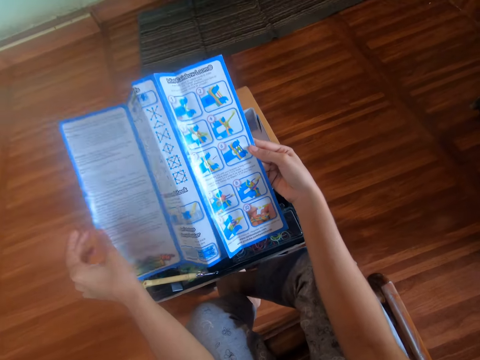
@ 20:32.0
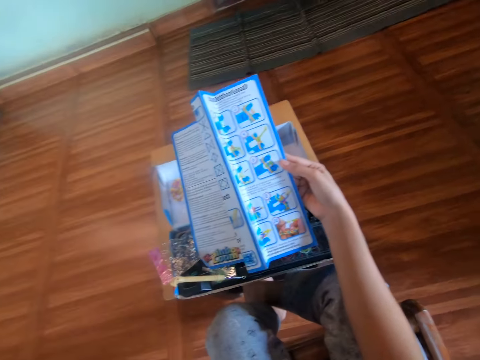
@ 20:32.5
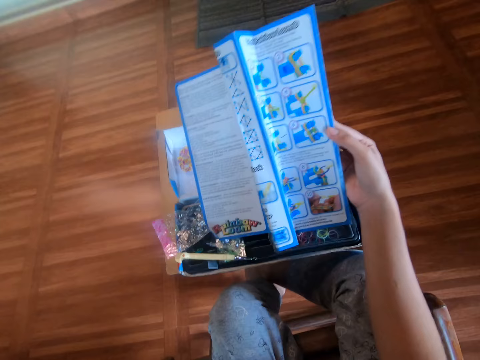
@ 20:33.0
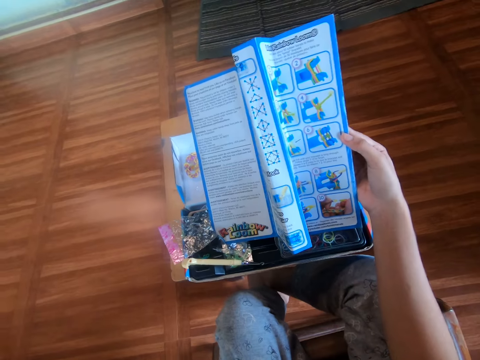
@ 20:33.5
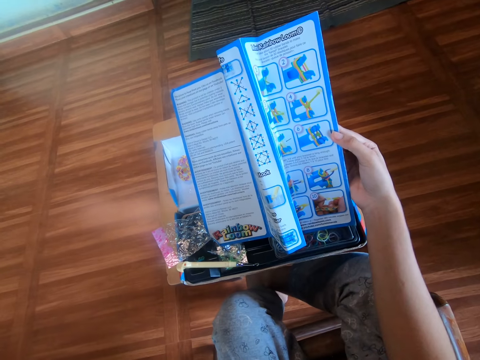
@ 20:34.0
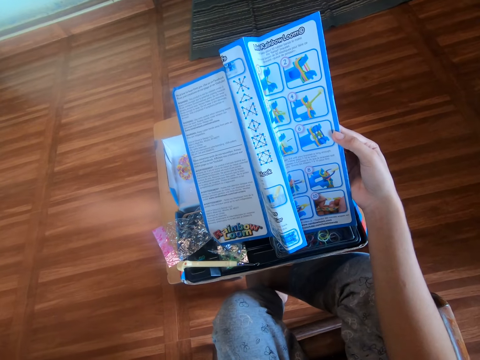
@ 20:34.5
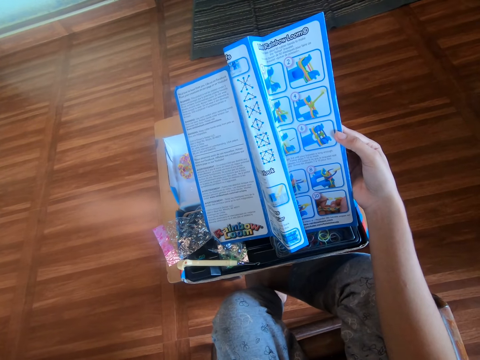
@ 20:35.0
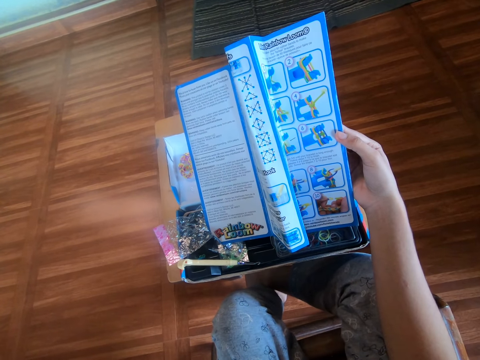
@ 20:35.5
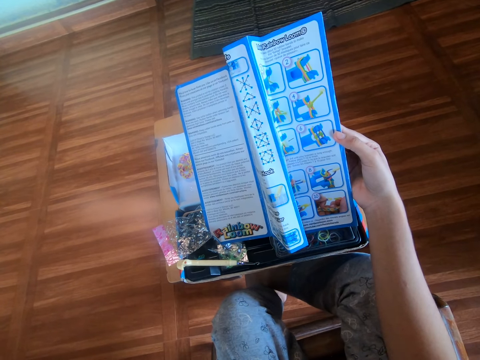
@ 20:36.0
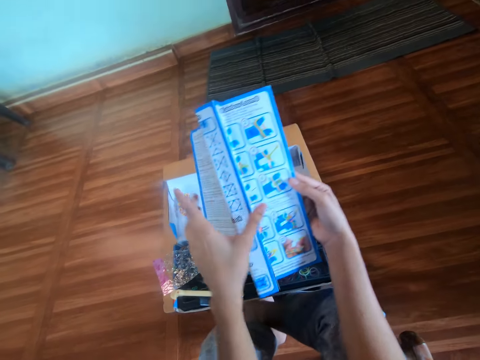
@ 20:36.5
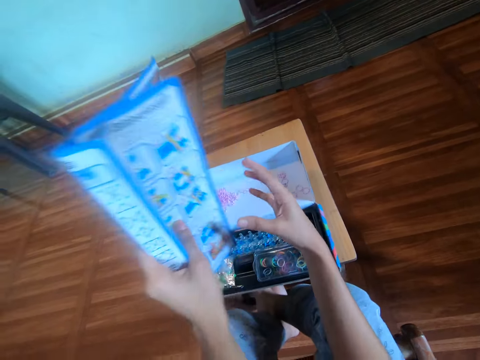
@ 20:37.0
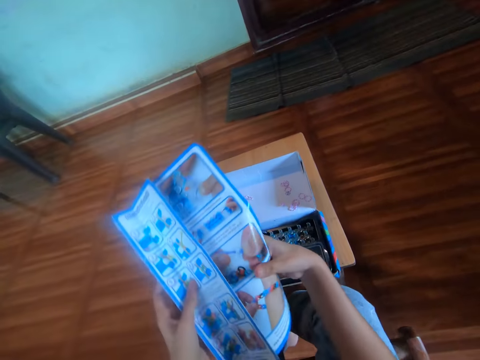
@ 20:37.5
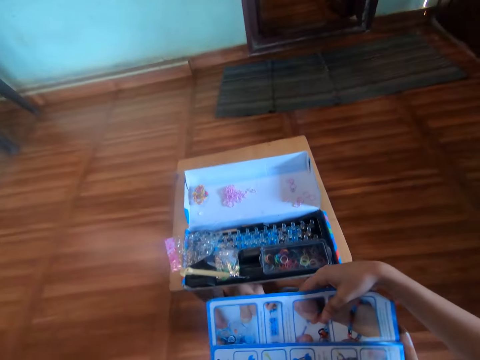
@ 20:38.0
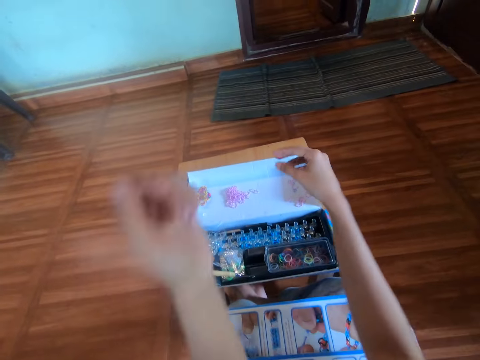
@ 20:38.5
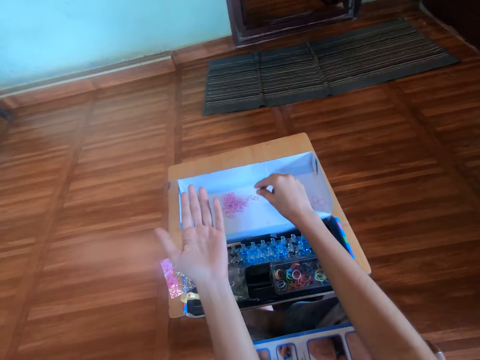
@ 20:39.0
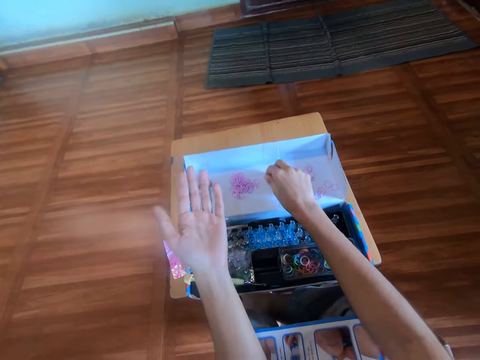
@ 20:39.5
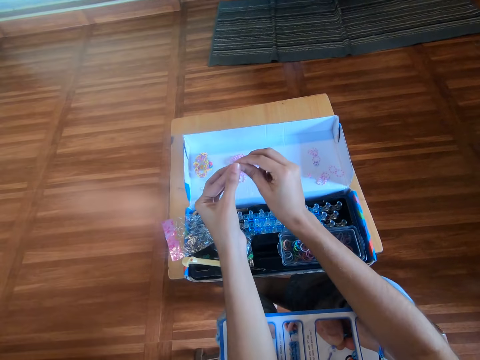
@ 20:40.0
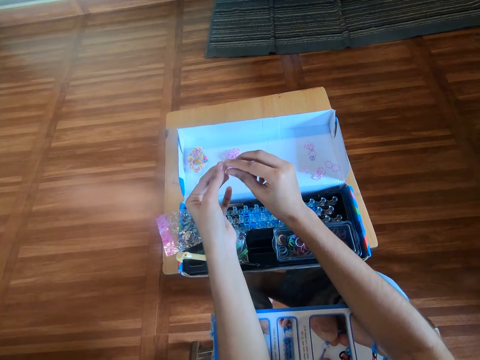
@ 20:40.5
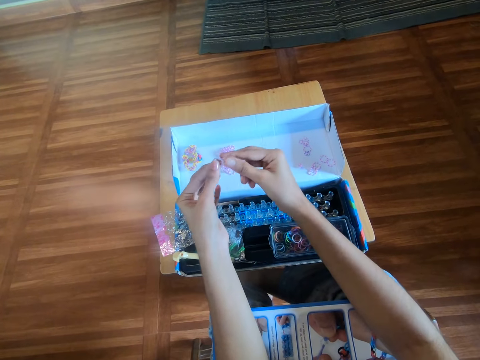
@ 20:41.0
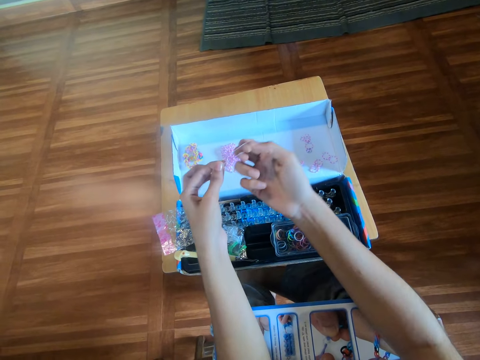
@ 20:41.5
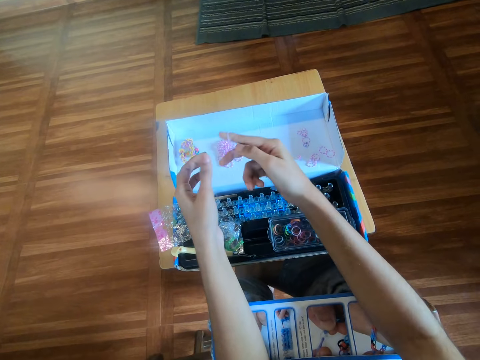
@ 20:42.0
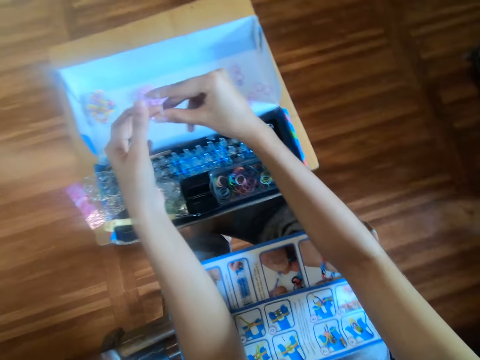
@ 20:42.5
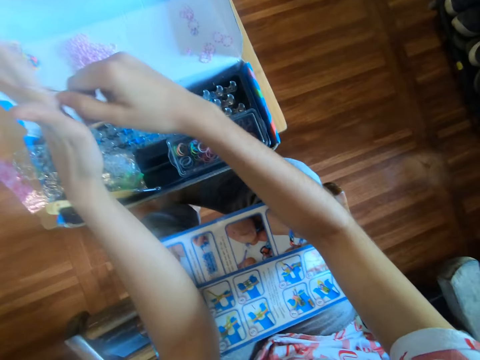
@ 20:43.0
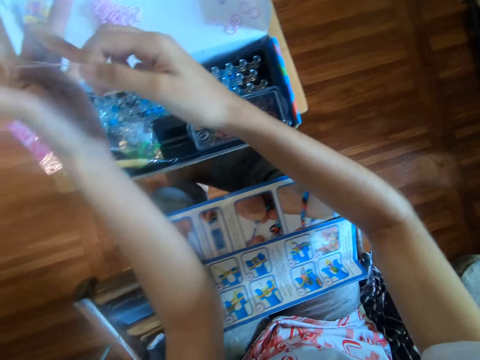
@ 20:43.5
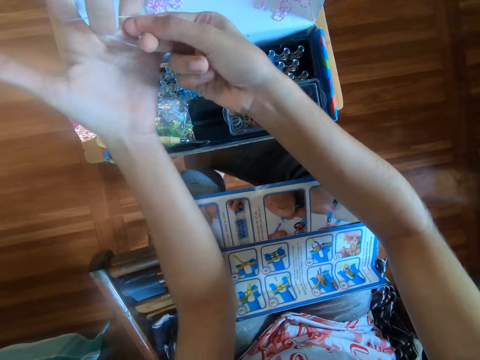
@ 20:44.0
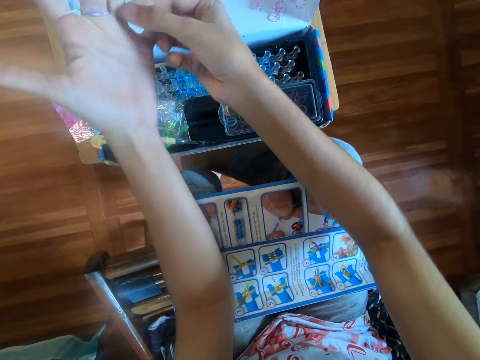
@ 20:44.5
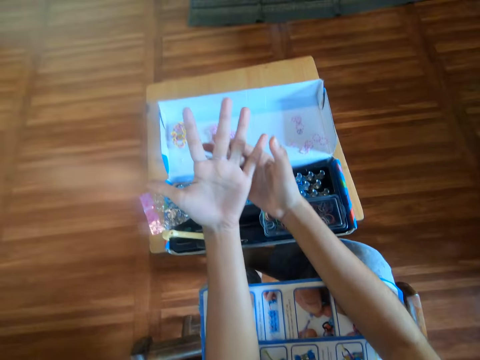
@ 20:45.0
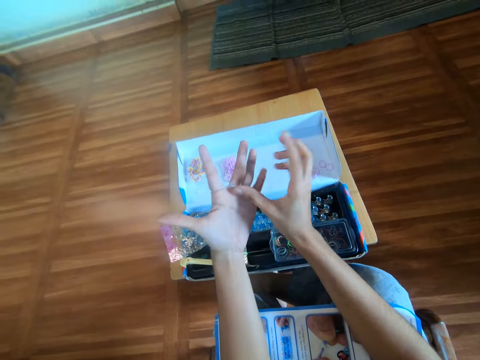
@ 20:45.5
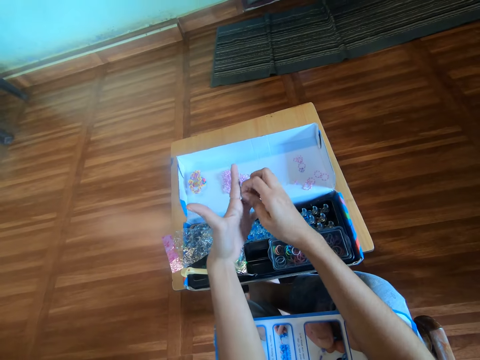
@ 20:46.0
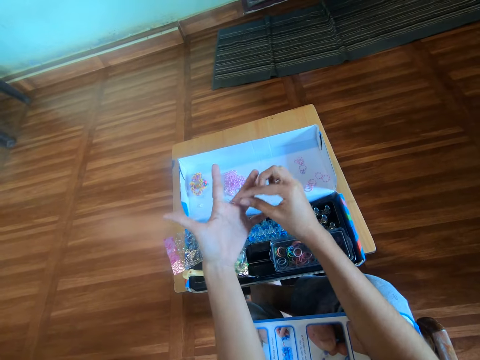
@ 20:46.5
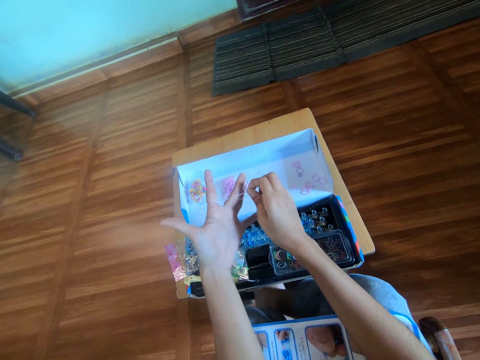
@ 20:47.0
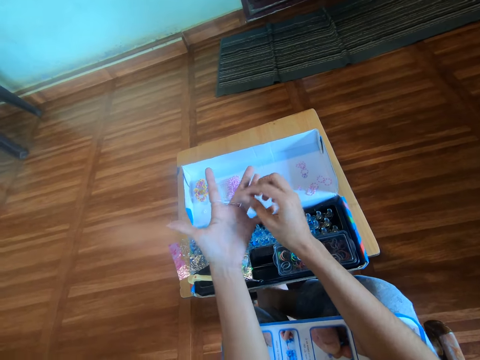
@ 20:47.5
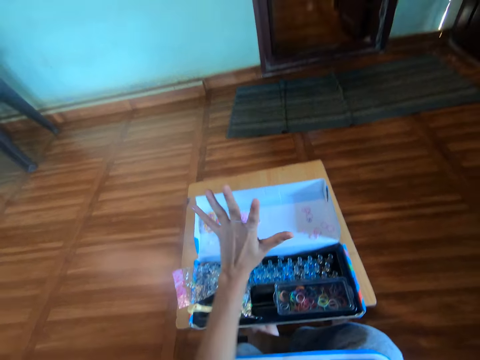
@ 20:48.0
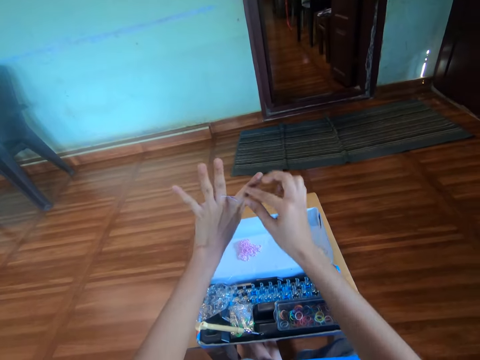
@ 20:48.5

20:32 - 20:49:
The camera wearer removes her left hand from the booklet or leaflet. She rubs her face. She transfers the booklet to her left hand. She folds back the leaflet. She holds the booklet with both hands. She drops the booklet on her lap. She picks a rubber band from the carton box with her right hand. She stretches the rubber band with both hands. She wears the rubber band around her right hand. She rolls the mini rubber band on fingers. She wears the rubber band around her left hand. She makes a craft with the rubber band. She adjusts the mini rubber bands on fingers.

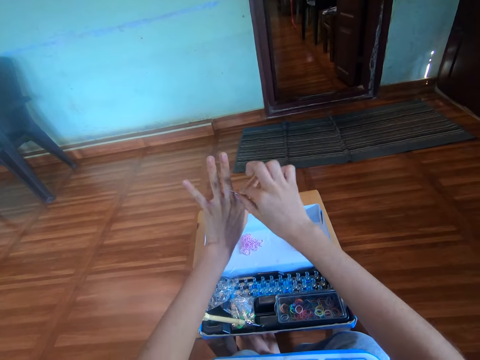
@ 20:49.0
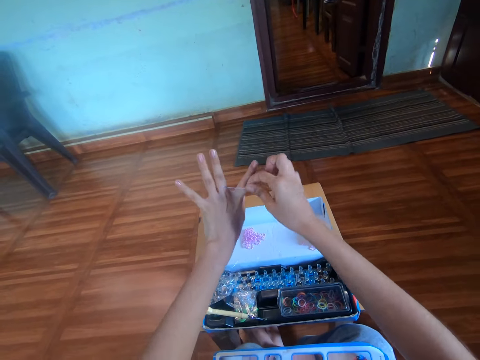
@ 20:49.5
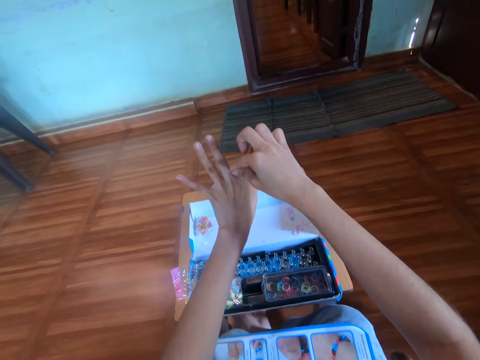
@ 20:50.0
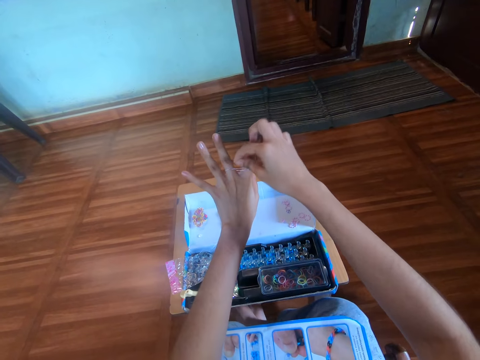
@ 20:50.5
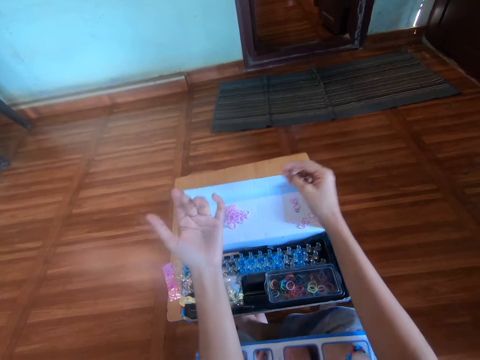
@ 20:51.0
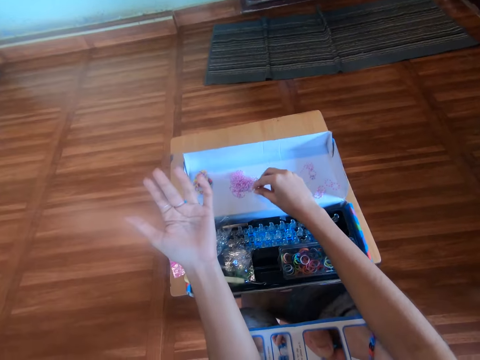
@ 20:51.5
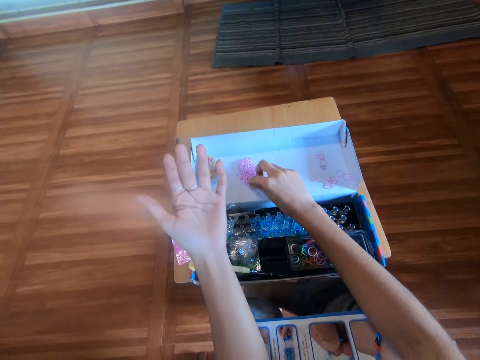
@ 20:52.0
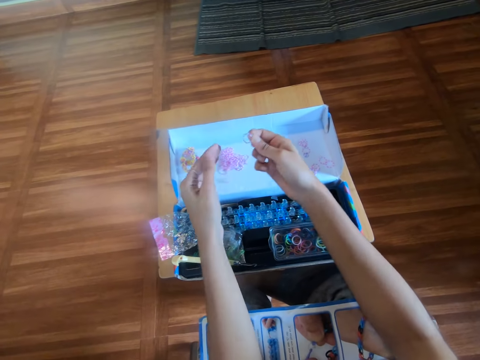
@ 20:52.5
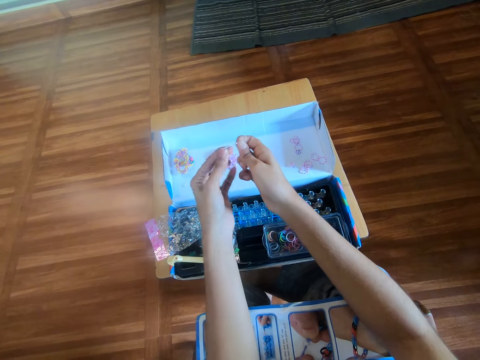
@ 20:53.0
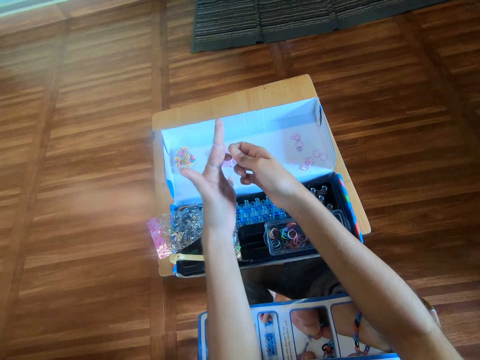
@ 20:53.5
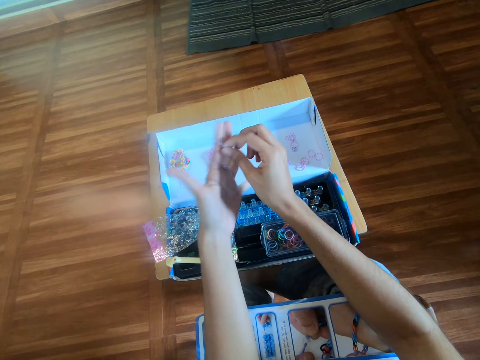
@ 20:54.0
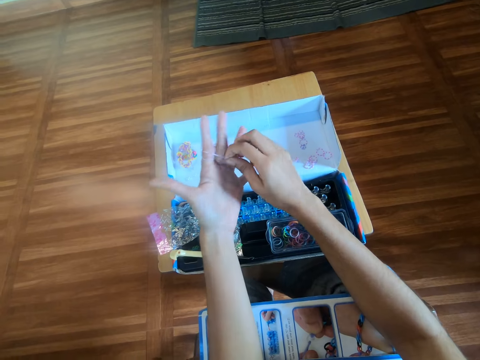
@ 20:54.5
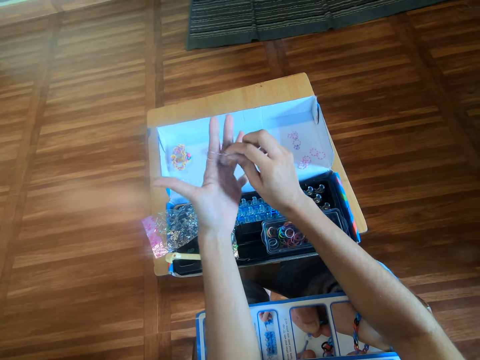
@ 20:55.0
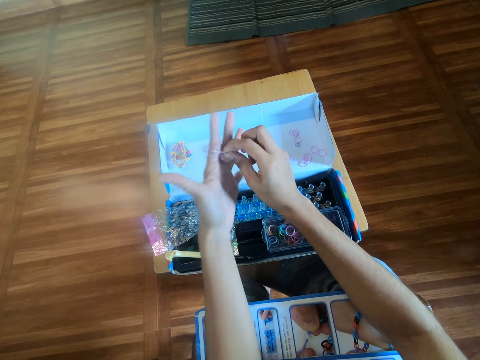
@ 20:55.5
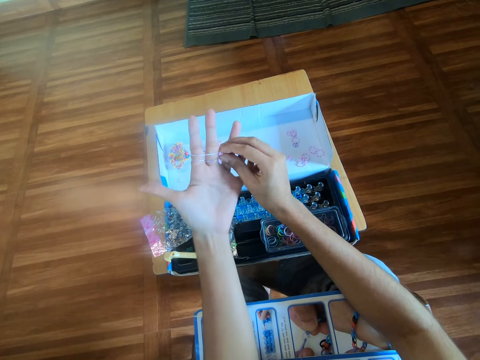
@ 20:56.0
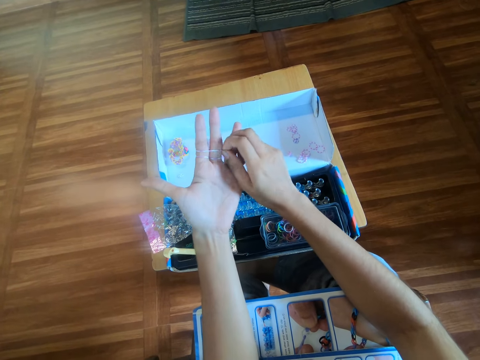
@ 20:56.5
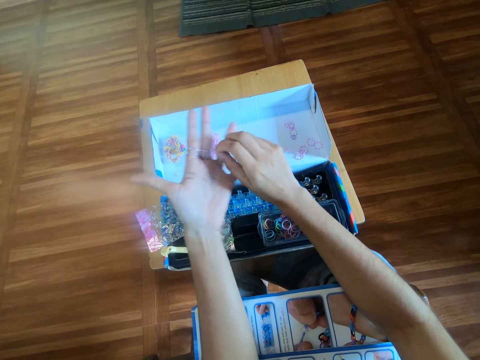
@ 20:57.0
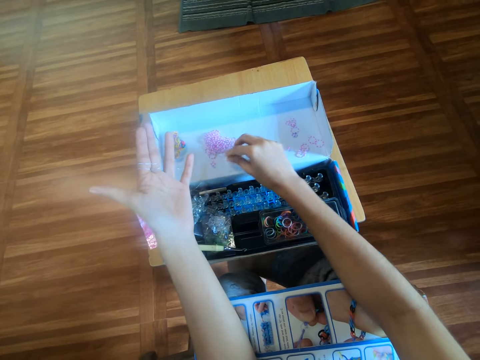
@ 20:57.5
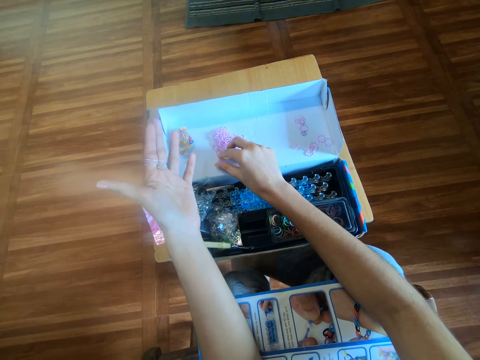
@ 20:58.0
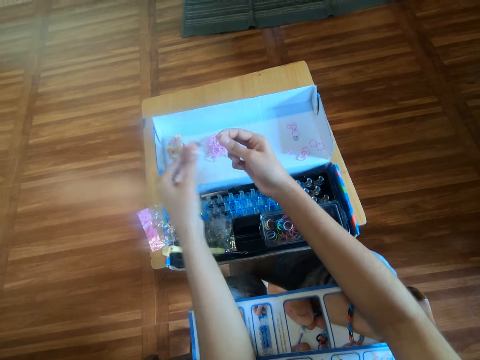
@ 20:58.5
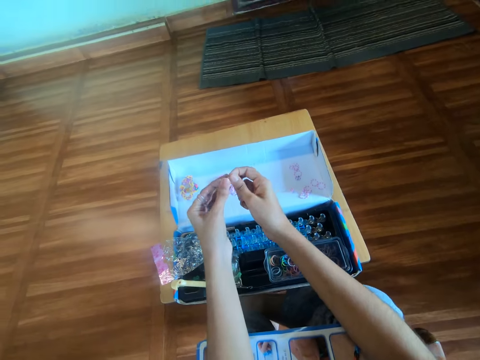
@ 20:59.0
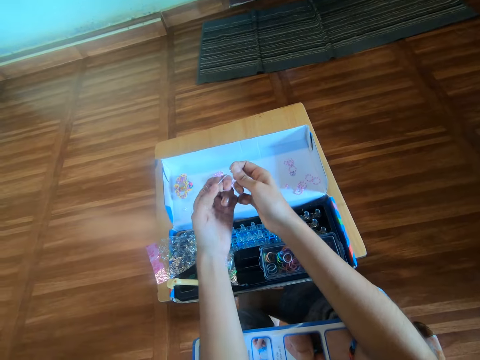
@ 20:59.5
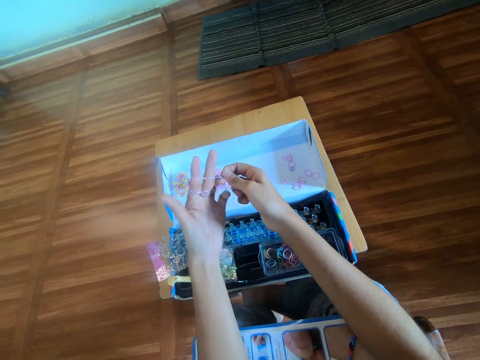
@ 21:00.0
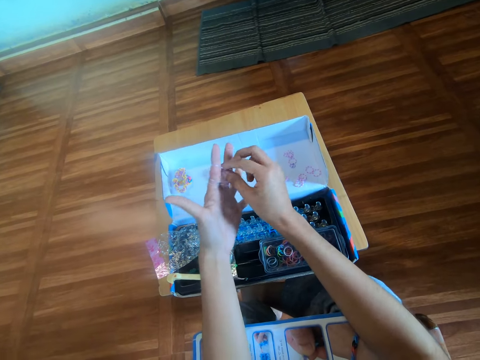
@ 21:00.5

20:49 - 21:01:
The camera wearer picks a rubber band from the carton box with her right hand. She wears the rubber band around her left hand. She rolls the mini rubber band on fingers. She makes a craft with the rubber band. She picks a rubber band from the carton box with her right hand. She wears the rubber band around her left hand. She rolls the mini rubber band on fingers.
